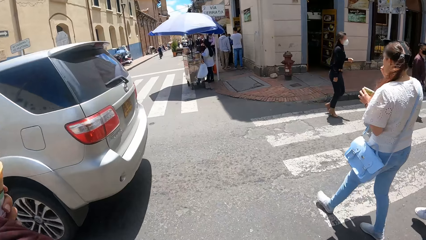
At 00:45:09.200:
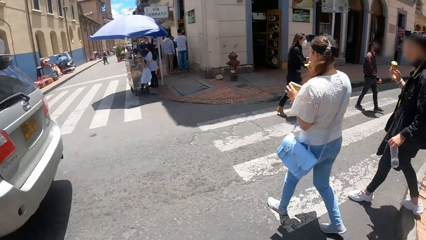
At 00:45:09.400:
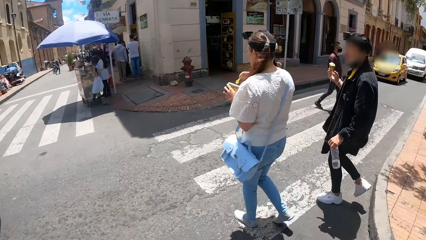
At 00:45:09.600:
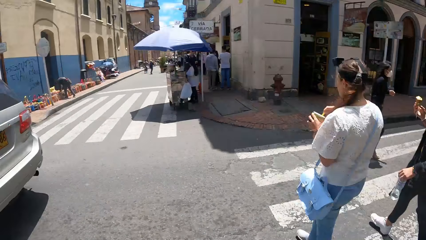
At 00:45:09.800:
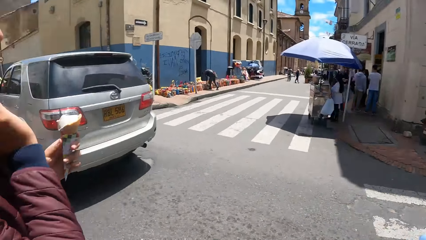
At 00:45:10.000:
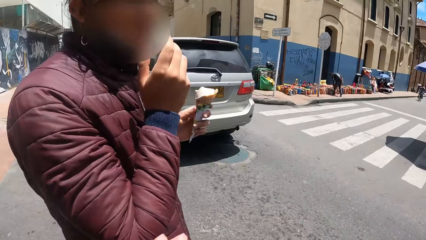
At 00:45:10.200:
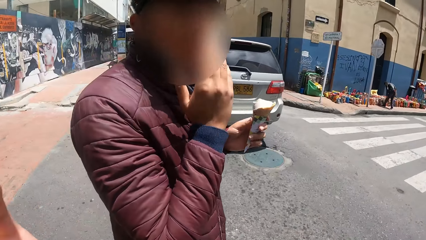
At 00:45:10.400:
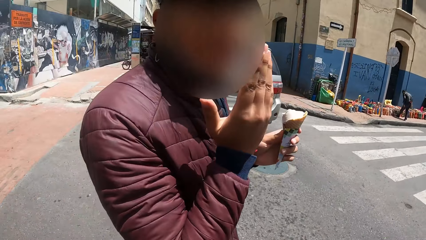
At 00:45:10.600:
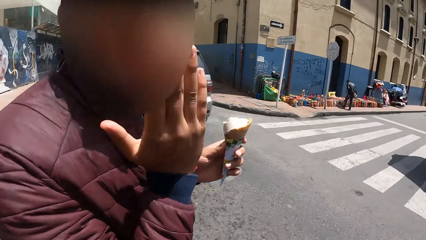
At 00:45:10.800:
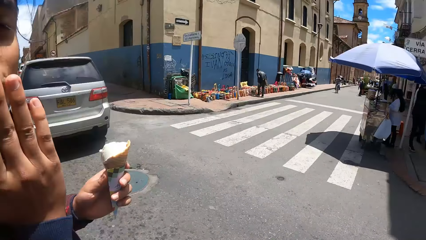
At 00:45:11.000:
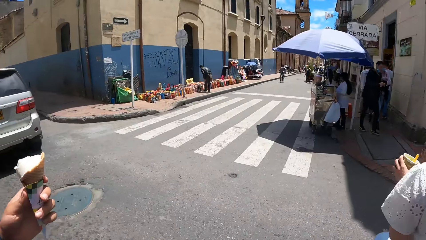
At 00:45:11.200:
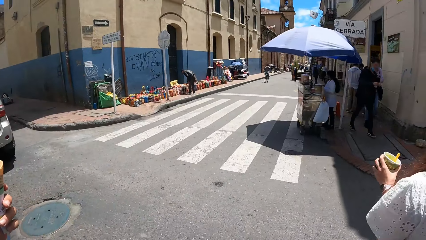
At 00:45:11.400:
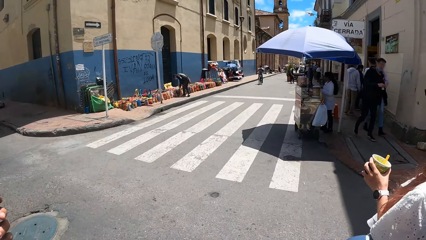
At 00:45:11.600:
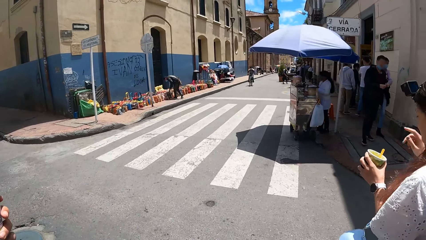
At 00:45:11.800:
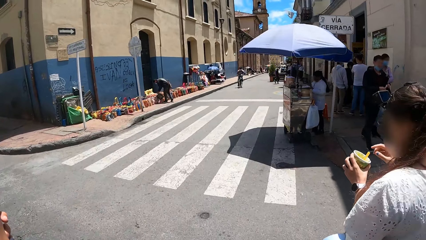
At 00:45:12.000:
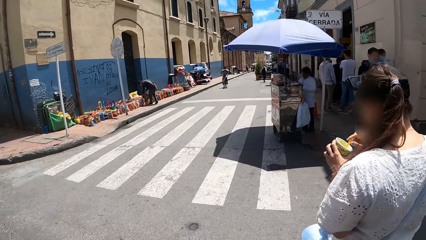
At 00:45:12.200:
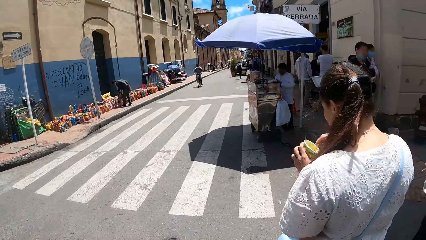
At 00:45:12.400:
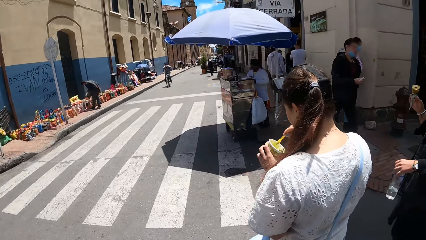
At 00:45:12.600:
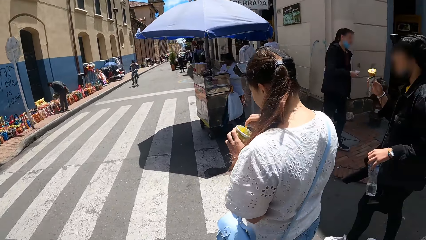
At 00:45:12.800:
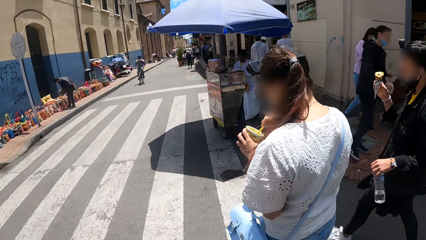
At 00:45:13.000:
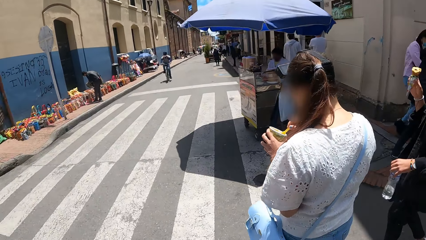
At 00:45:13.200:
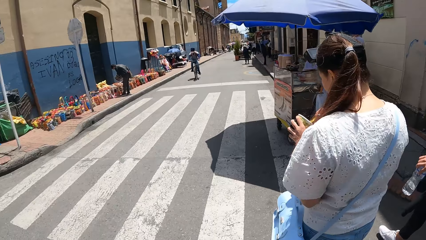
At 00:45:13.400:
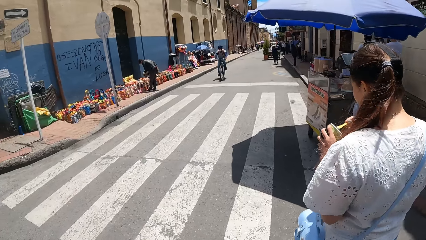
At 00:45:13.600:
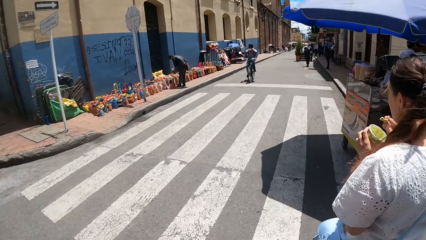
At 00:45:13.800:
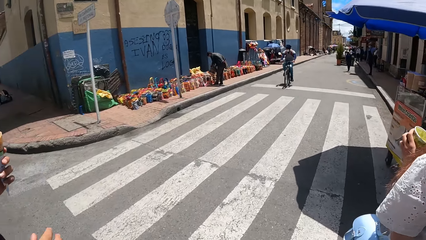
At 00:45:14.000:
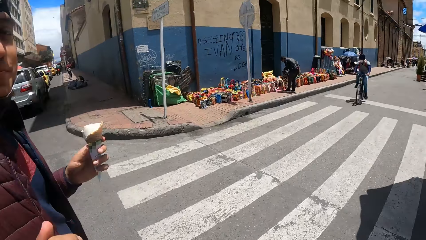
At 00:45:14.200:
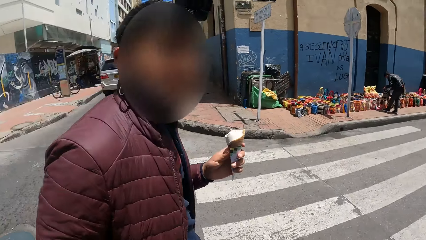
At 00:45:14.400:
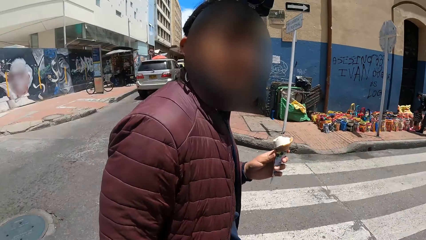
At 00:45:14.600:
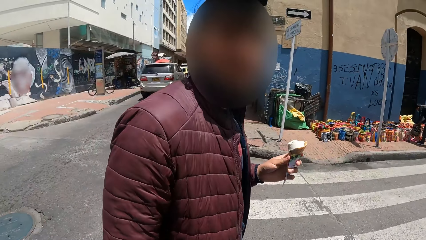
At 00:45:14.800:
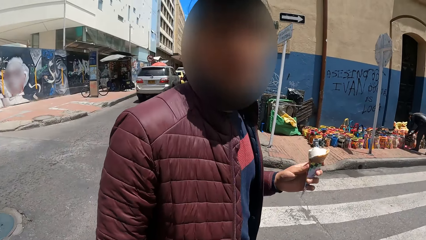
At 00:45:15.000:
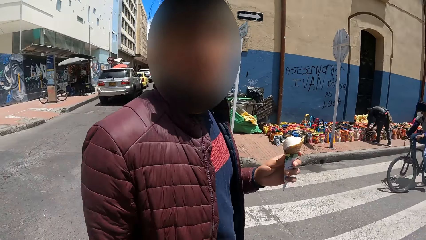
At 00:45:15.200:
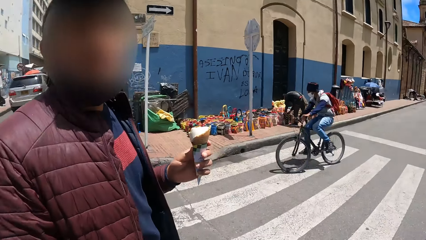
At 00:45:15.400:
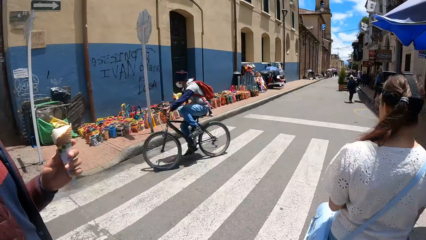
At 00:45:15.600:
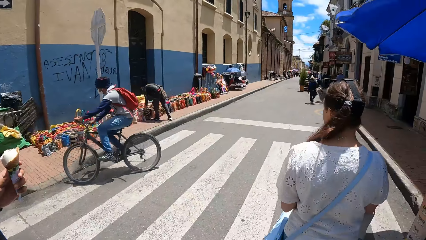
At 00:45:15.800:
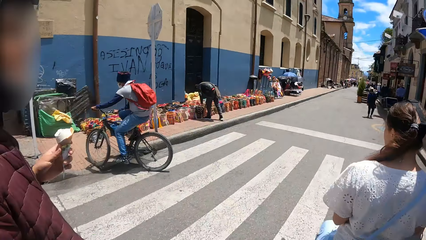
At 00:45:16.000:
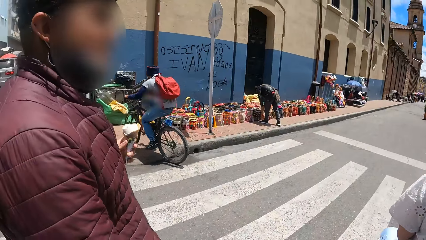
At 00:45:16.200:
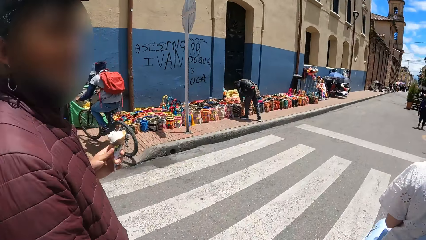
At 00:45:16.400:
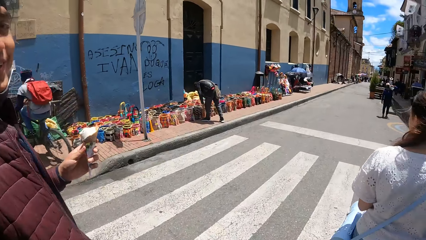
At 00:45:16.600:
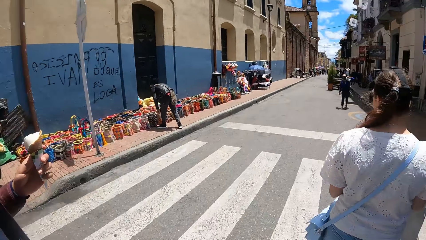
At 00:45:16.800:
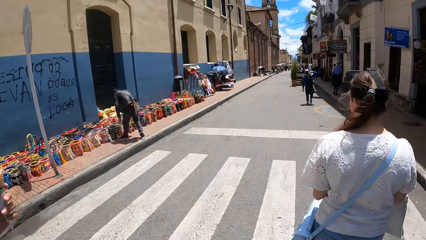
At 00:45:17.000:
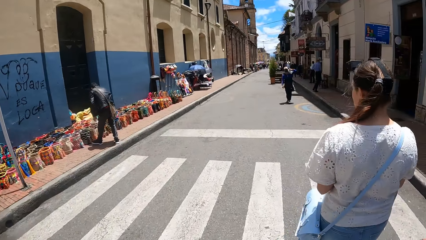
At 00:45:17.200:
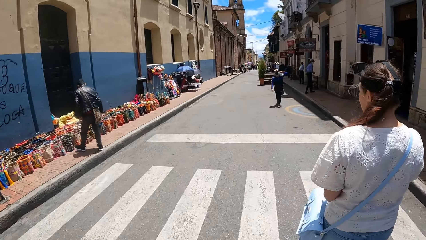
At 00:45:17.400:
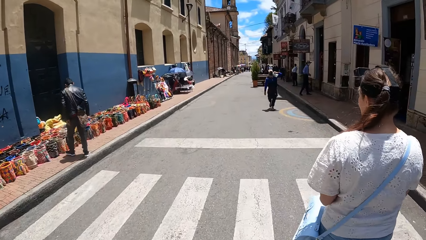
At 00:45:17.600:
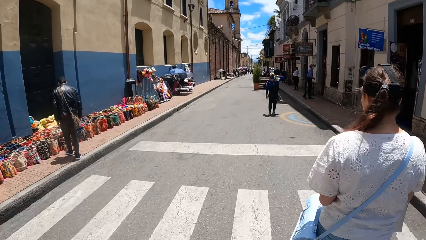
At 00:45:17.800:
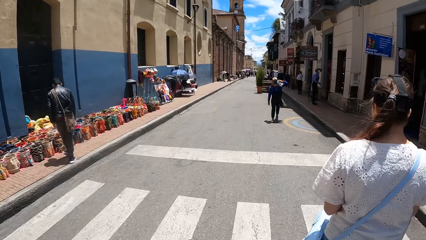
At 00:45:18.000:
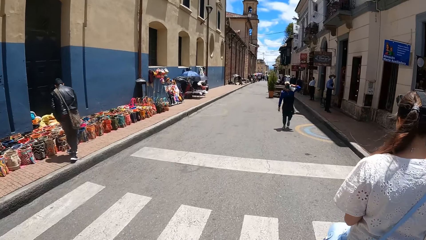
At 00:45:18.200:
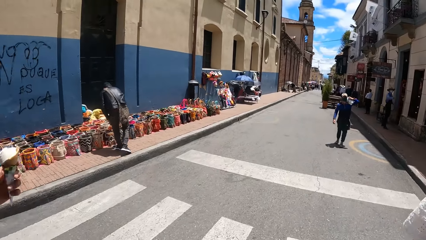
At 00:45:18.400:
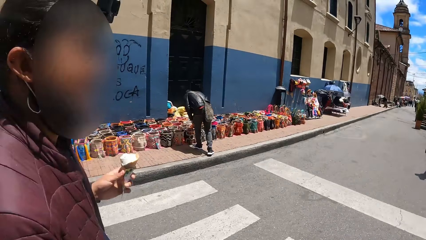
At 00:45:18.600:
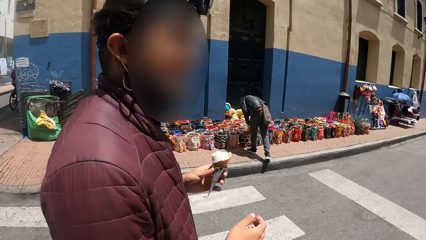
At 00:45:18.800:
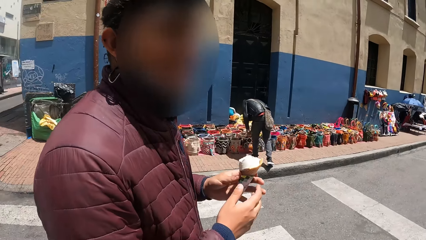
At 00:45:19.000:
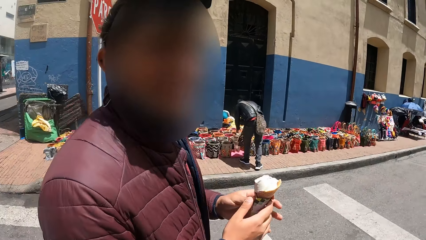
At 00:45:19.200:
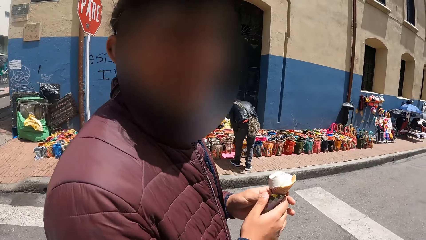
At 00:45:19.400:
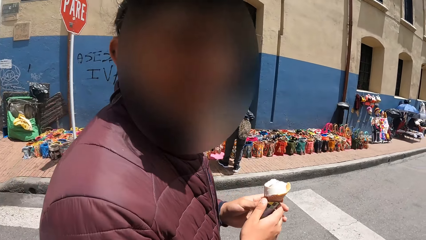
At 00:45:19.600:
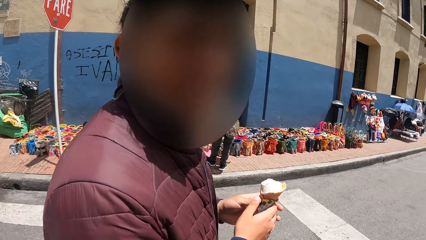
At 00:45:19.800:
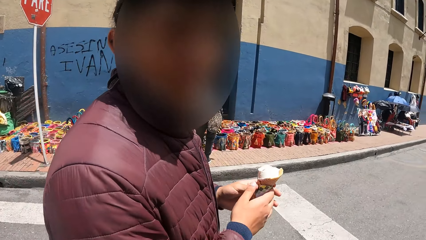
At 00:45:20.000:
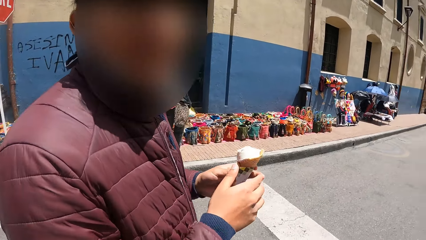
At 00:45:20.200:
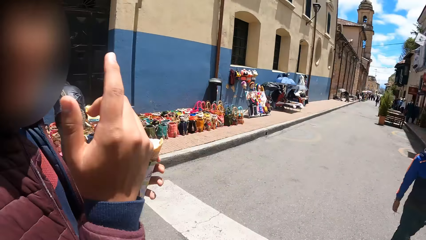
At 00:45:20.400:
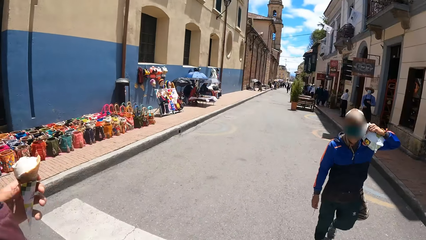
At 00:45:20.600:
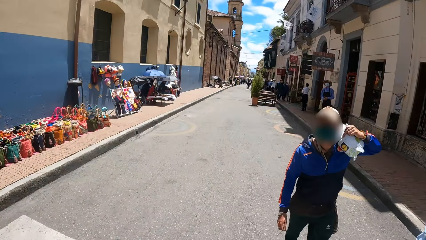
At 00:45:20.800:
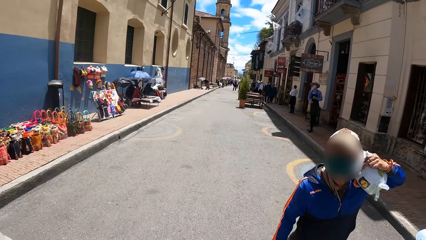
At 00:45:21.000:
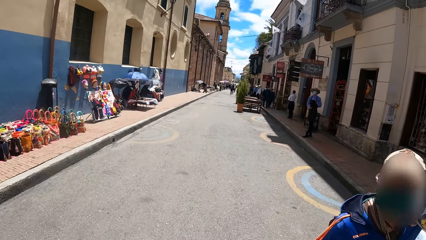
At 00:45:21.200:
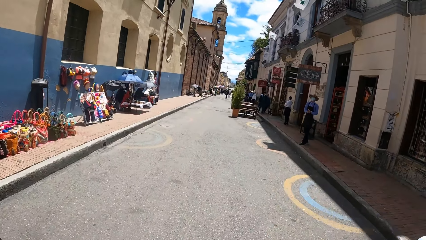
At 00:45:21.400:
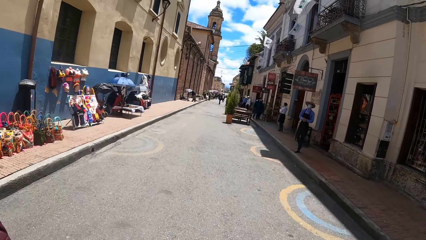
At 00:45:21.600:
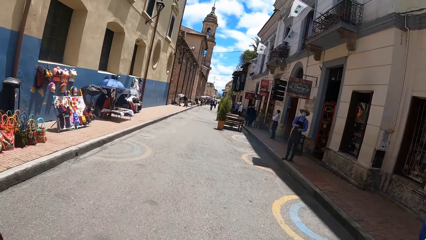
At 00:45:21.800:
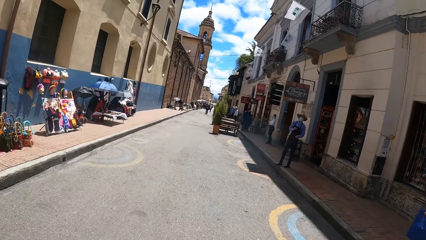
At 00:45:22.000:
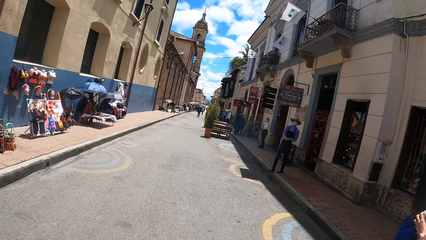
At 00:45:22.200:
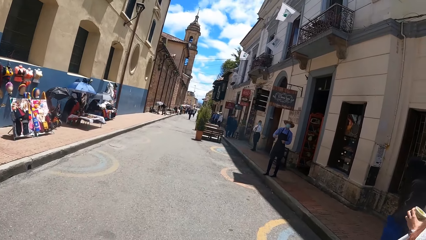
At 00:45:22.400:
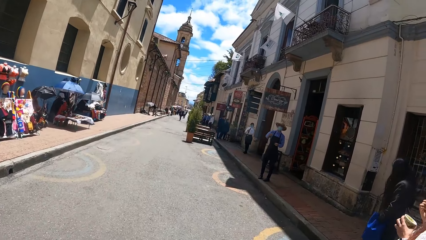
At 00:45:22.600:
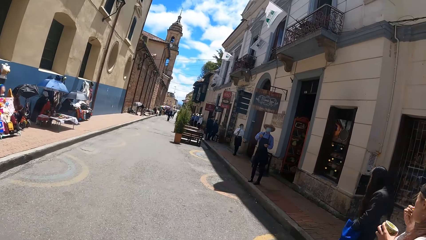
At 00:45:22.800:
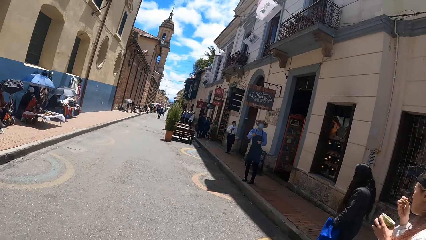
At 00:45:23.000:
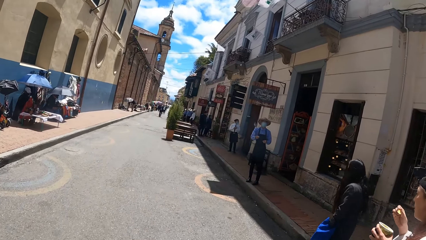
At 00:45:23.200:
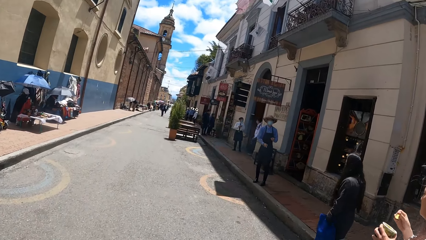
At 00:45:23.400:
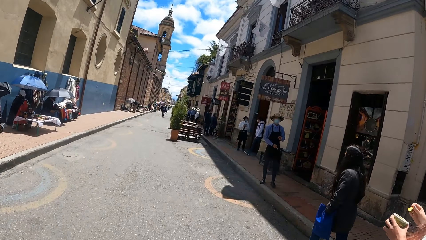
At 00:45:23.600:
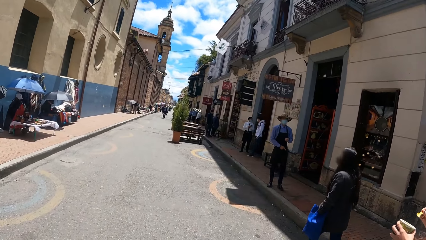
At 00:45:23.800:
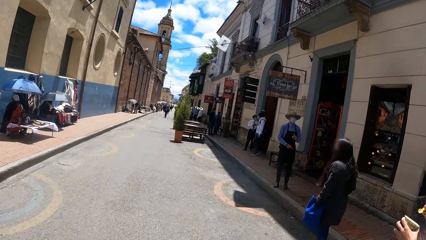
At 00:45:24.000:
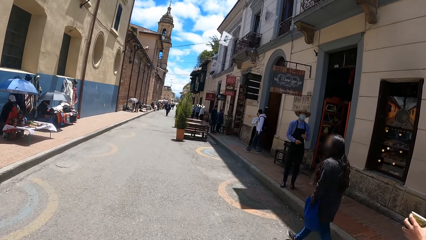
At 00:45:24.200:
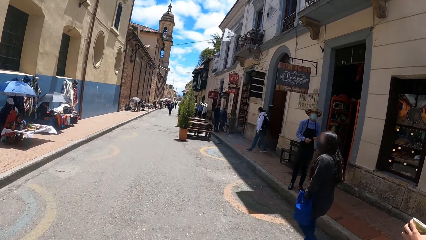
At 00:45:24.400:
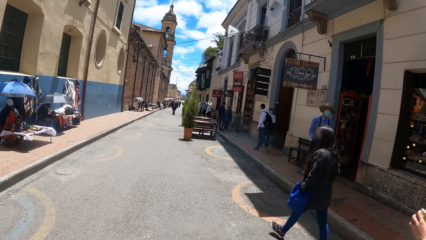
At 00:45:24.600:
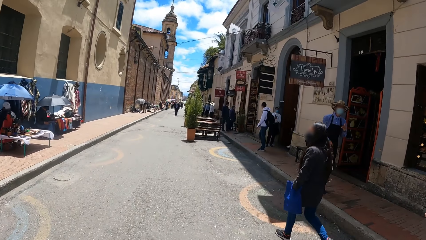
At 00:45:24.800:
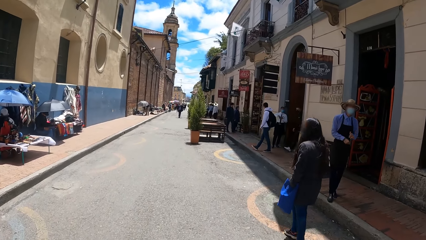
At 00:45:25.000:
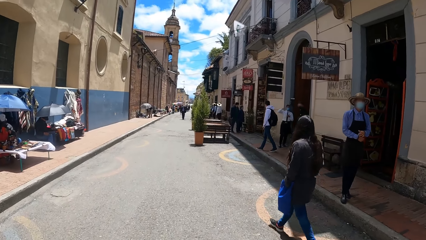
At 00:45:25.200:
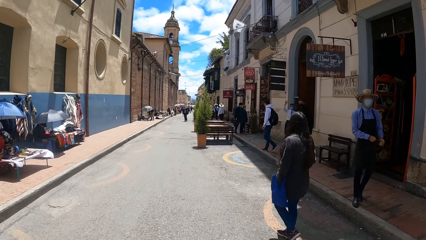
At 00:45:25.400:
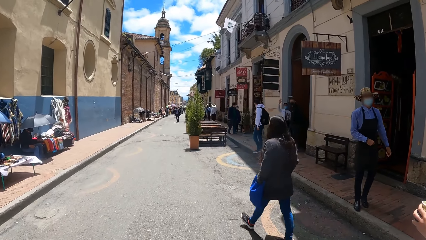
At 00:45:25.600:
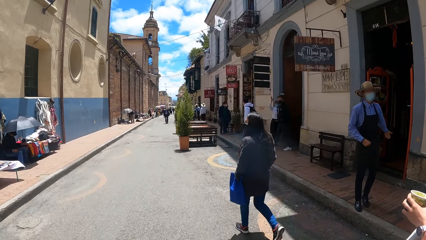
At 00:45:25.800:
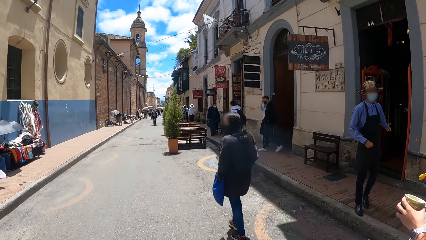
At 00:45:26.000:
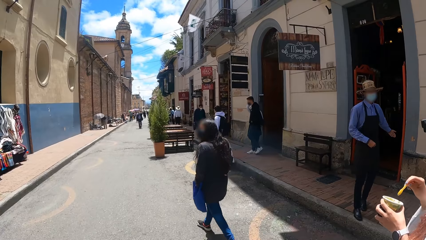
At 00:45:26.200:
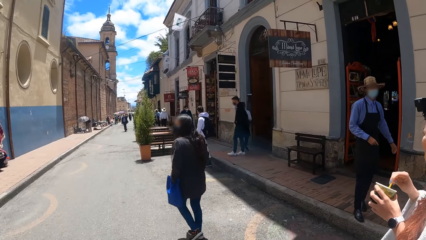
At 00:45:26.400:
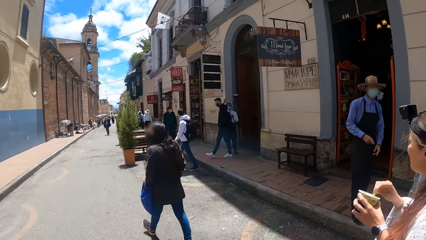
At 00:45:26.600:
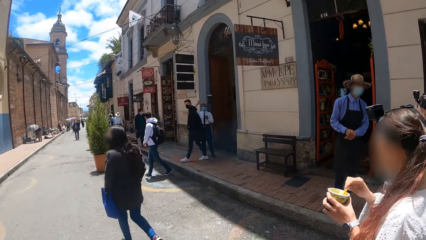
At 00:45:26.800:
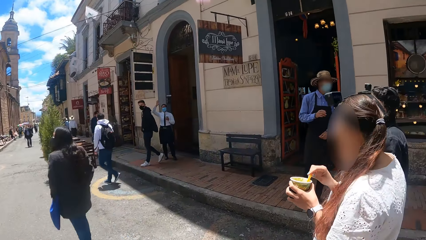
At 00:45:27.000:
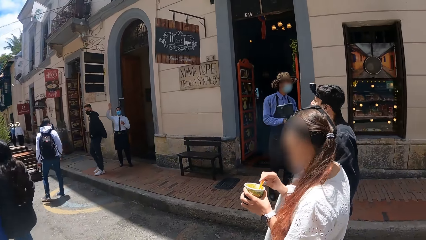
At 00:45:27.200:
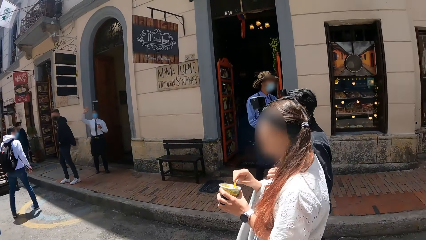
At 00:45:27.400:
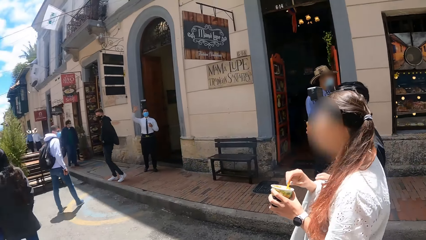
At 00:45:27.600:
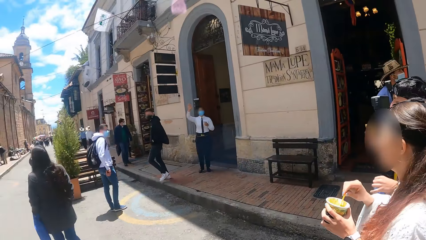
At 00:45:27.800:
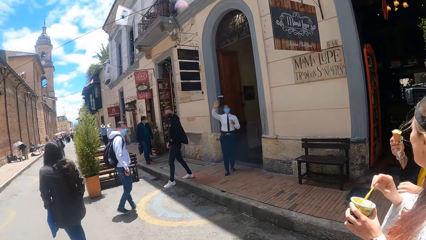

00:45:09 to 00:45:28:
A person walks. The camera wearer walks on a road. They look at a man. They walk around the road. They walk on the road.
